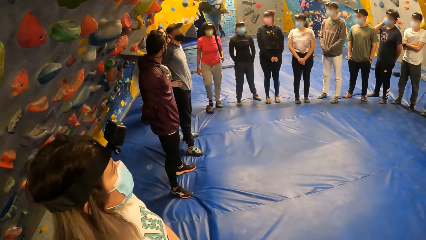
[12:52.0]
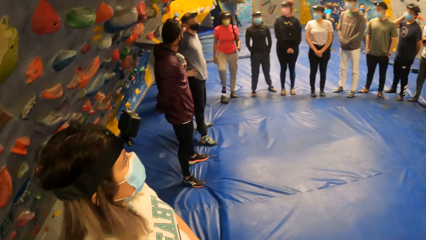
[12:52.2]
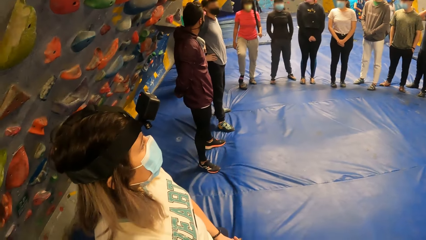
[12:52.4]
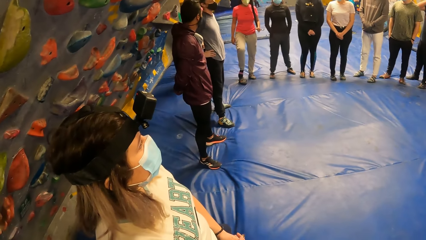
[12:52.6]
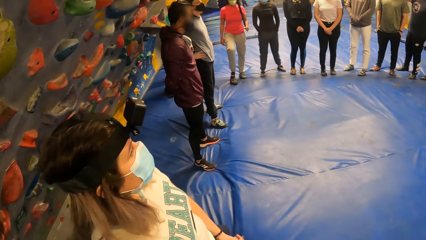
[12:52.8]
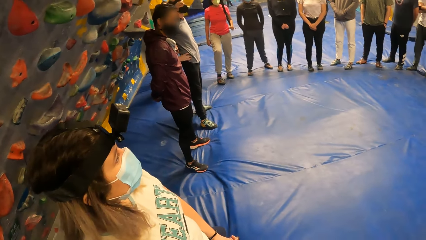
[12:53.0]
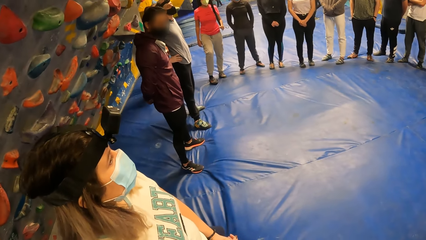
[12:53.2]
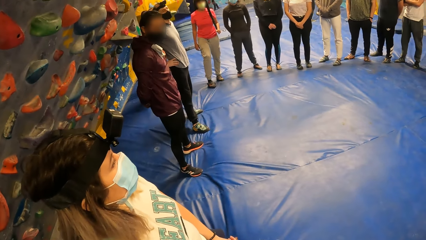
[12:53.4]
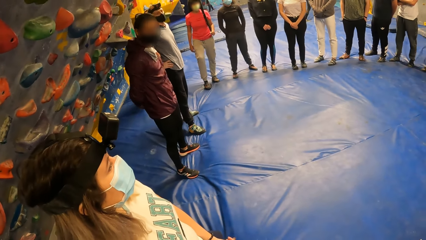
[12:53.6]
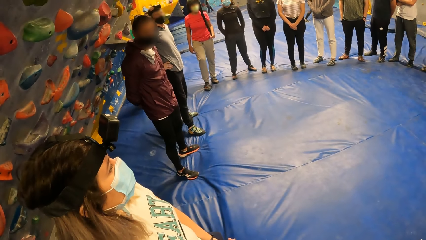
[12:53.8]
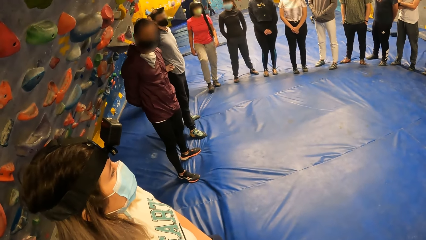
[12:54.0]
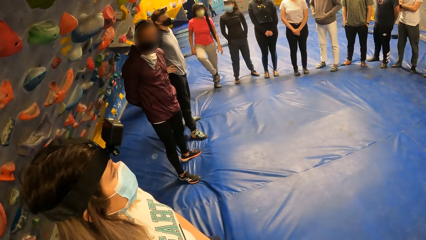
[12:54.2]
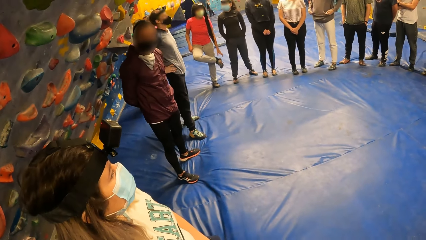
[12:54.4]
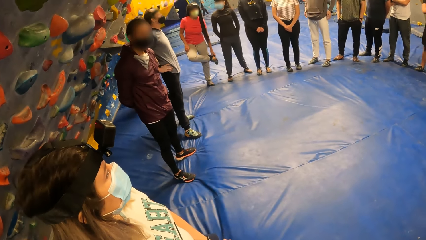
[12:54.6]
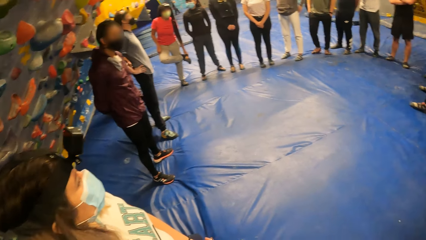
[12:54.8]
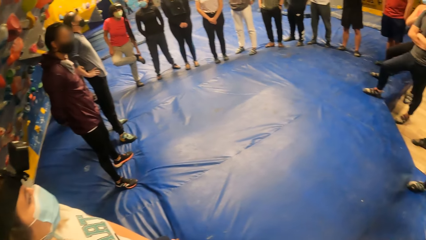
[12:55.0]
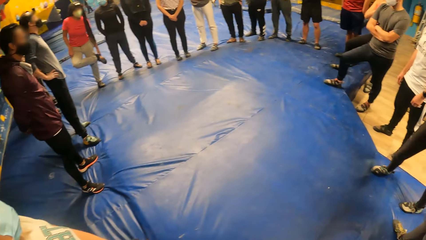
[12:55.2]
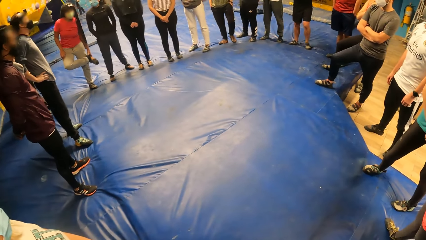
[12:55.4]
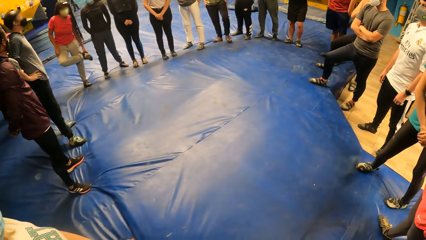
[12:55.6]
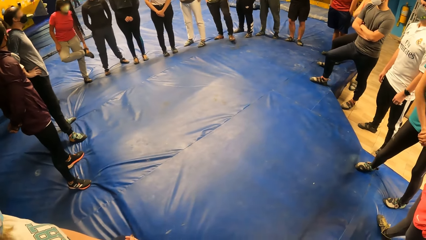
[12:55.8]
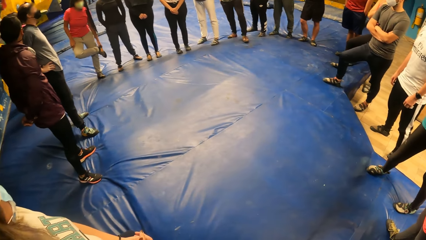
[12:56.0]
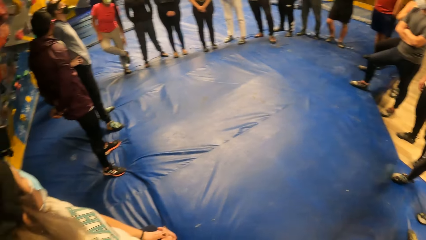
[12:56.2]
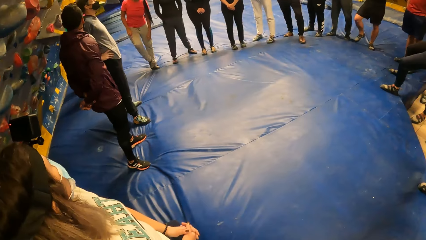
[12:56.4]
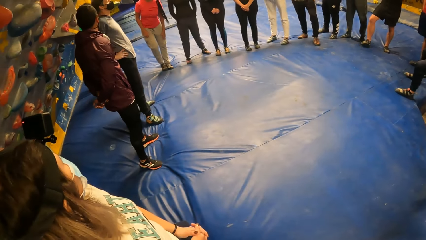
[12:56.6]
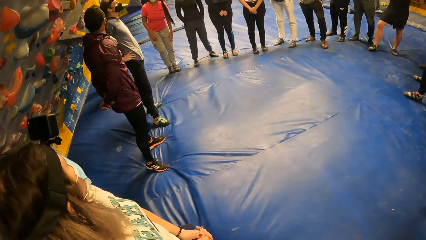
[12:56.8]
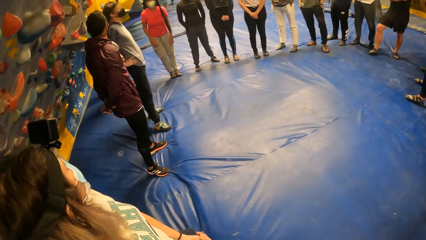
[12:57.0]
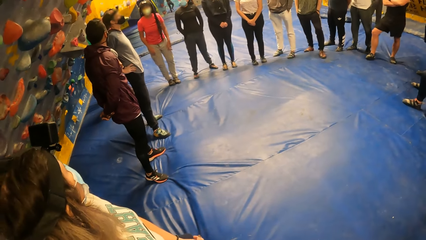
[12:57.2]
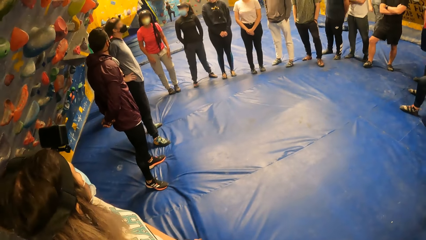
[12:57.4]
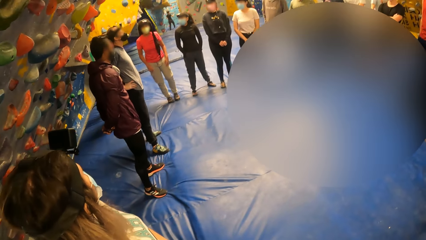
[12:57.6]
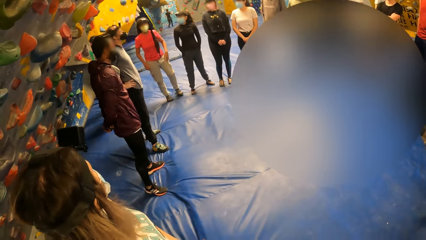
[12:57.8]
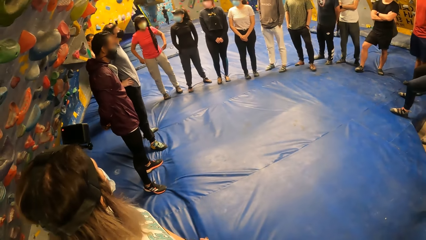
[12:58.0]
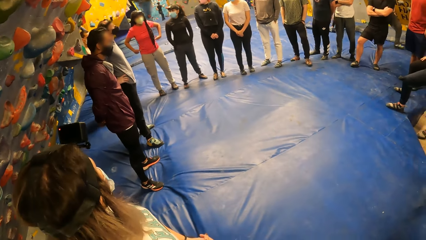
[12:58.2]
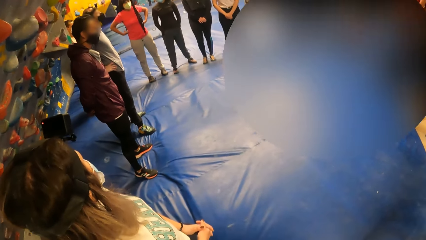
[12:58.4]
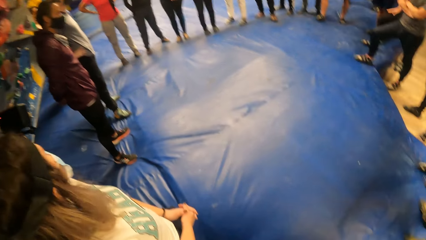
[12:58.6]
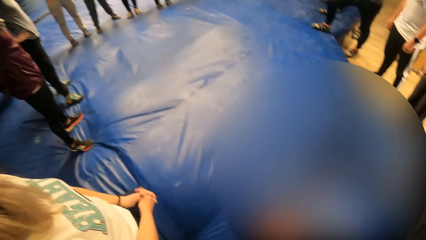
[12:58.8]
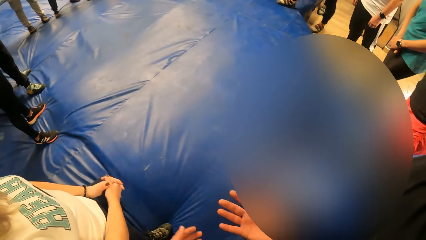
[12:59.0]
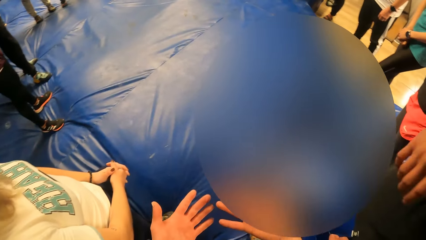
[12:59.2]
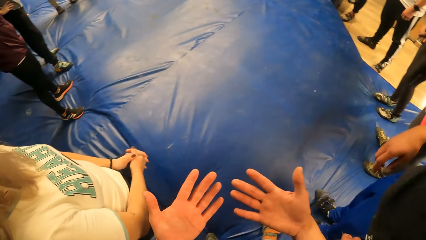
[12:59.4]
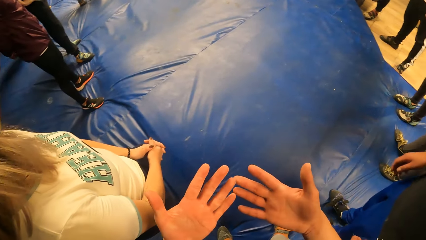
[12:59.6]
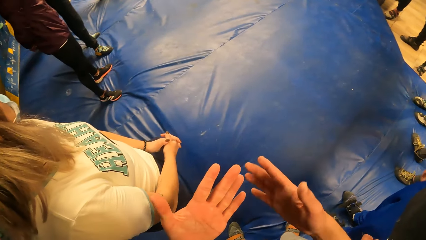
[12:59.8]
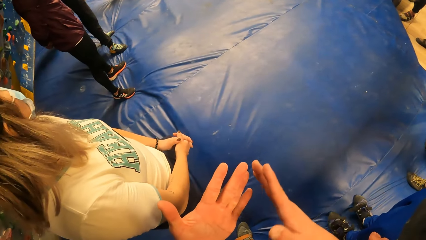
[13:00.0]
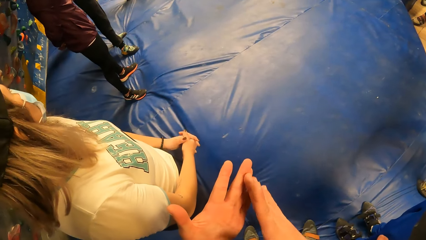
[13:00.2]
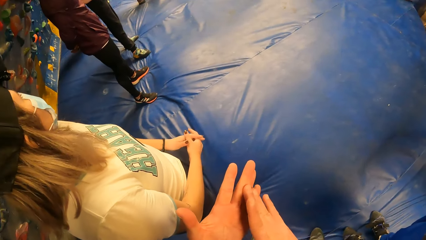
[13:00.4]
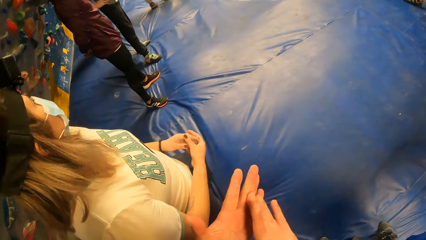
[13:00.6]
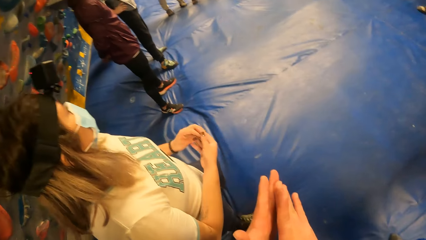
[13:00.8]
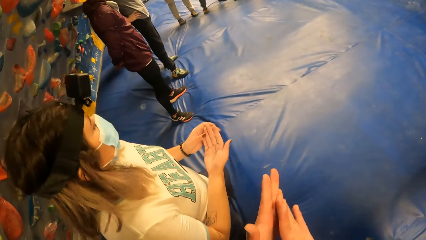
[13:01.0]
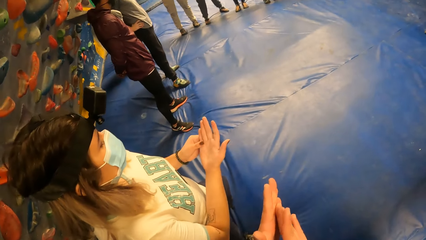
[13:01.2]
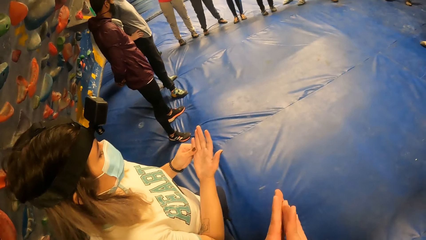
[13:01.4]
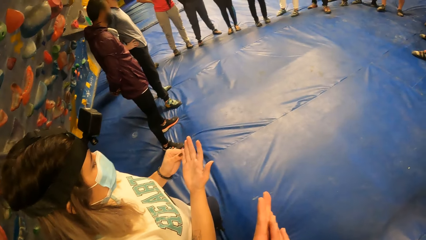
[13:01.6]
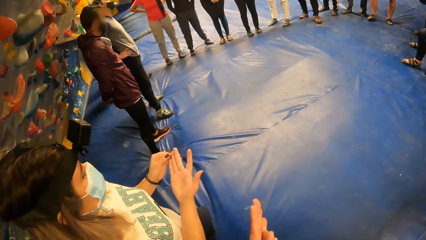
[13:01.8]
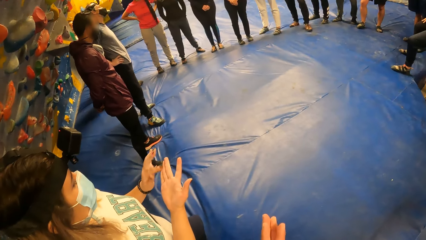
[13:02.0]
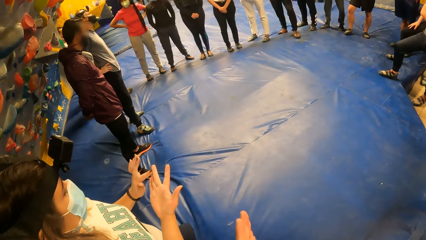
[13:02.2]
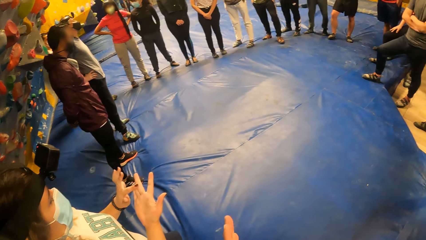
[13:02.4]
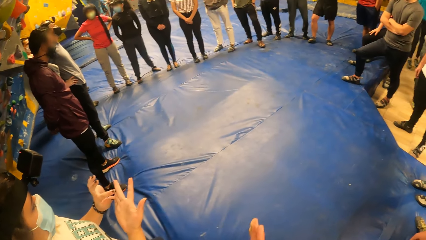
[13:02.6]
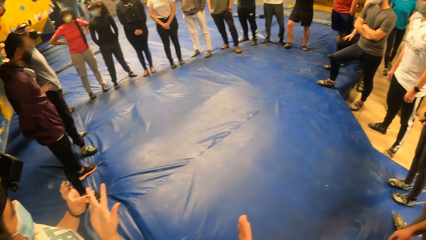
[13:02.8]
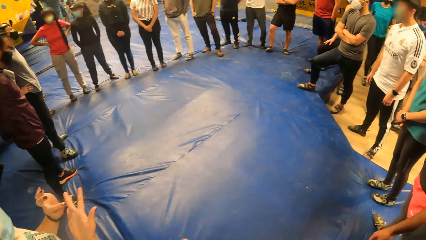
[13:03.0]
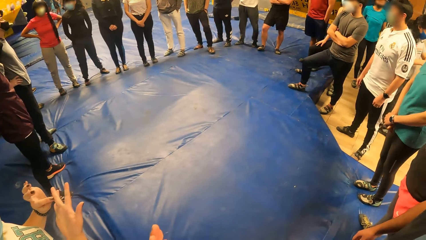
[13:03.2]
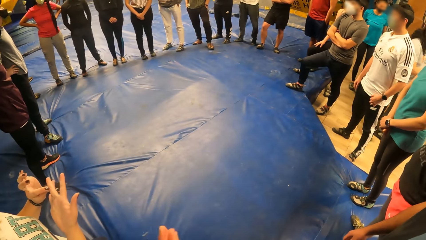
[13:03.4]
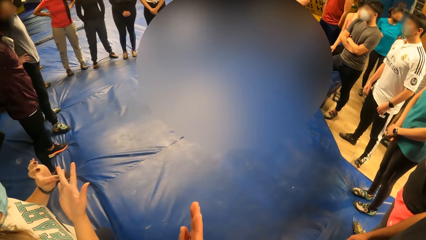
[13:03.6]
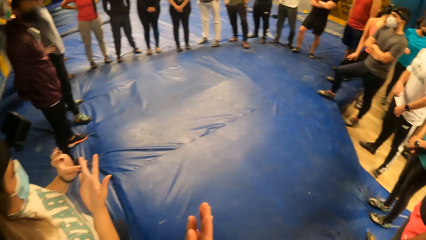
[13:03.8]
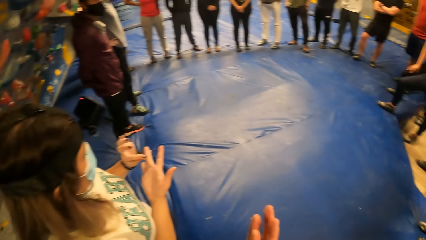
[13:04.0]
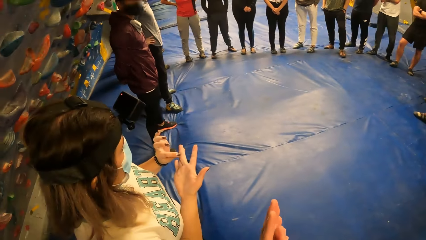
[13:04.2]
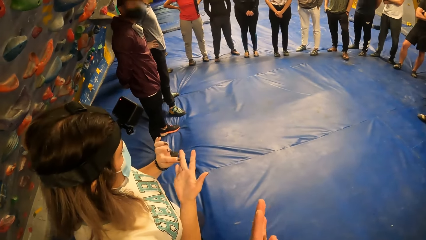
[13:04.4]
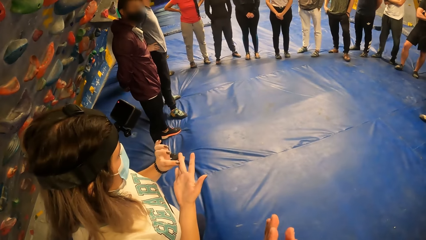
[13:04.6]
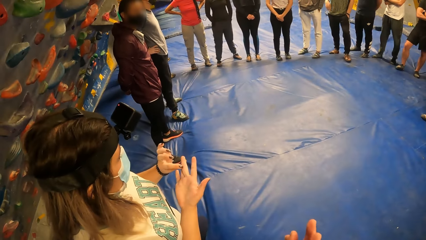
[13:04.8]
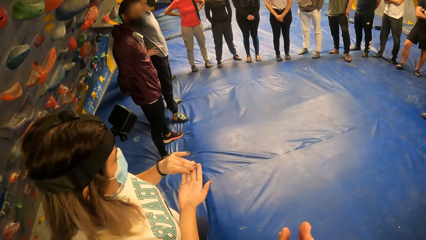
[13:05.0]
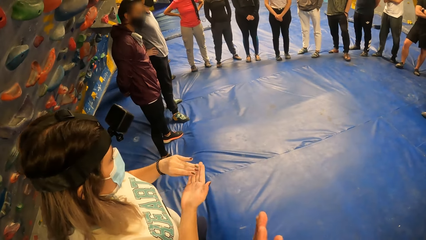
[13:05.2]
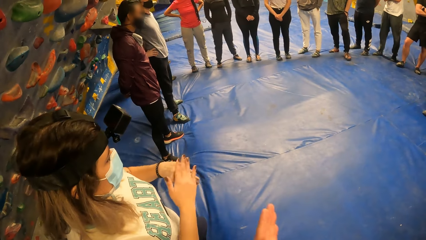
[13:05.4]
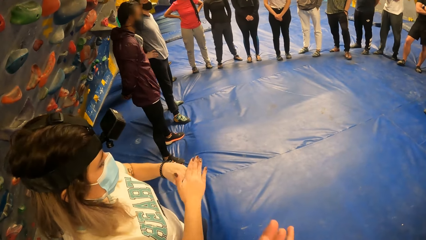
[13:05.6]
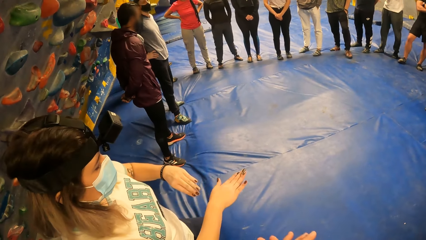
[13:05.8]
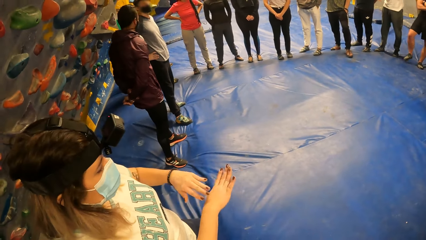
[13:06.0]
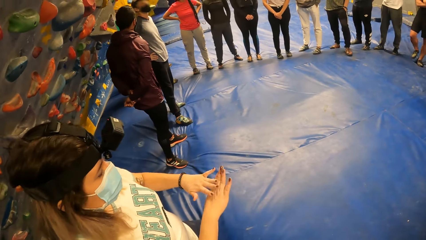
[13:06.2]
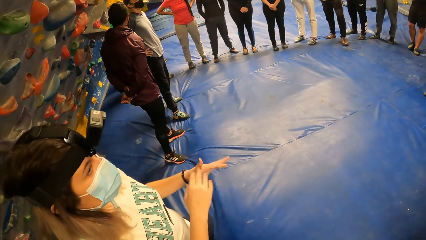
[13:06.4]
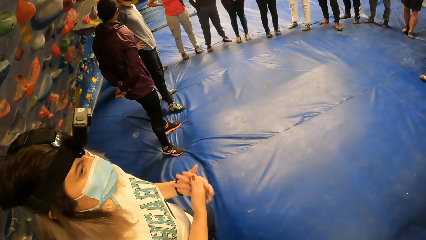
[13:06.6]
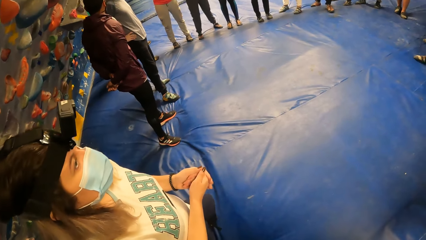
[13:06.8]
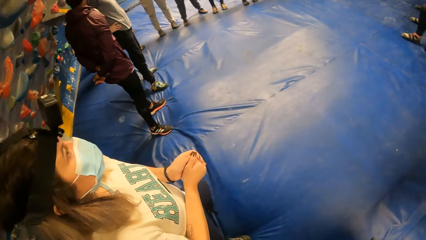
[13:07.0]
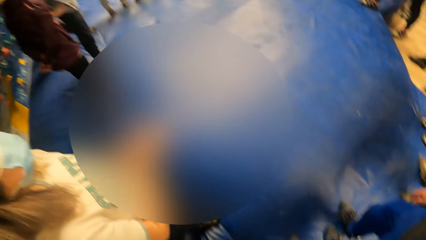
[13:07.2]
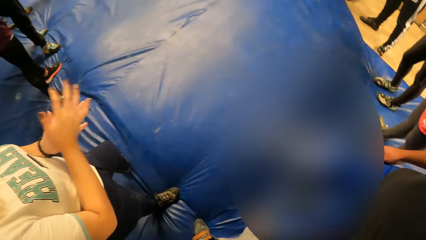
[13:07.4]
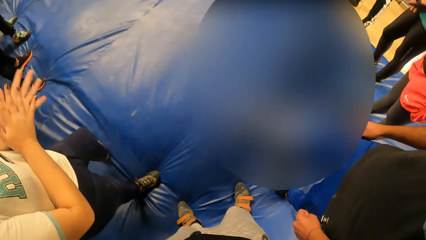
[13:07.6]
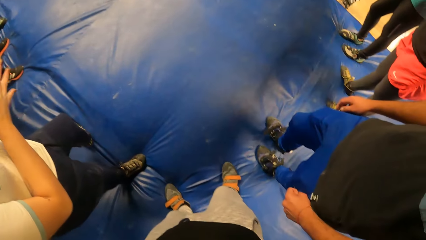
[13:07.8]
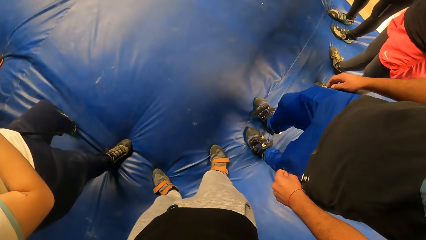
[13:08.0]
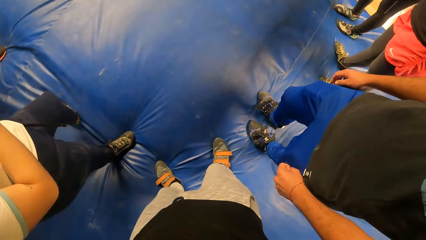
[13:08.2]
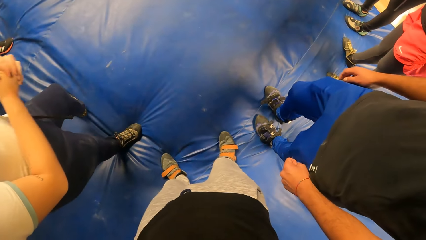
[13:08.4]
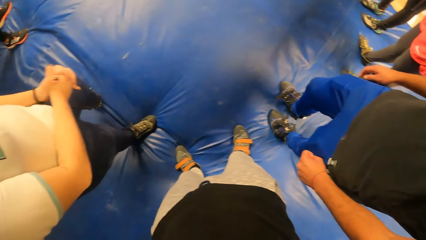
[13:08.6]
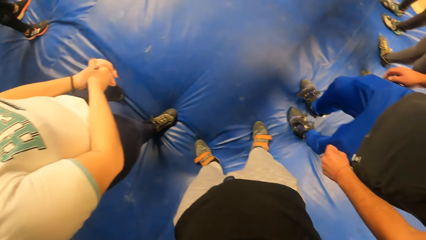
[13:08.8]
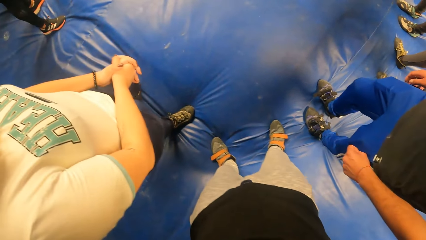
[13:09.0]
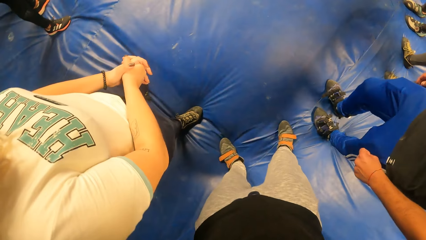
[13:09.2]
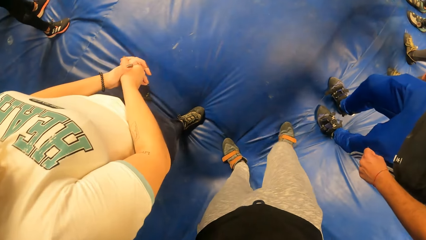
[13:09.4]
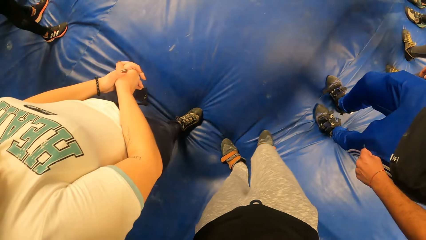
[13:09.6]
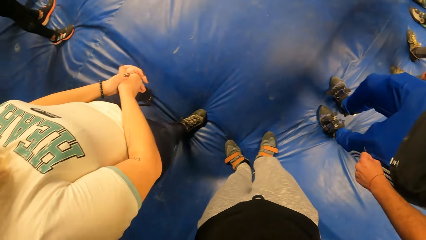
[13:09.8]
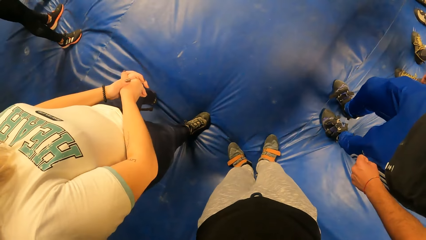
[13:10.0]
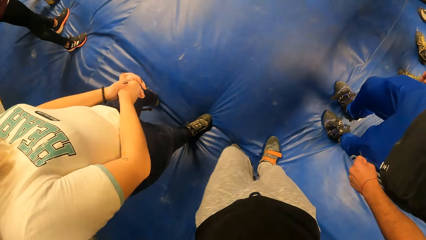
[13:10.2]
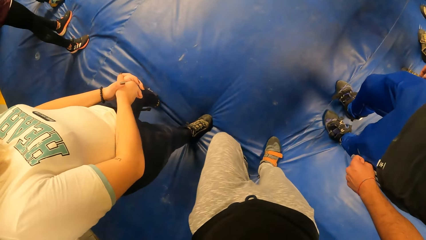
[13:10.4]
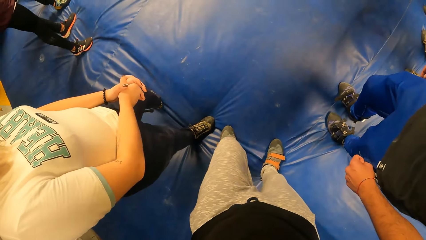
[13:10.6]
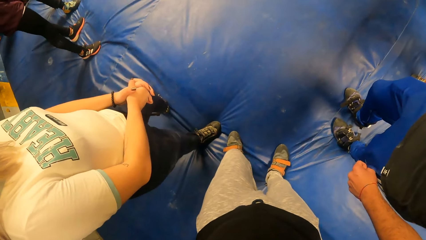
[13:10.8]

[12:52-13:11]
The camera wearer stares at the lady. He stares at people at the line. He rubs his hands together. He stares at the hands. He wipes the hands. He stares at the lady. He looks around. He looks at the floor. He moves a bit.
